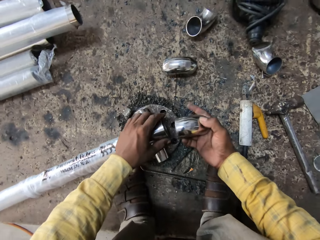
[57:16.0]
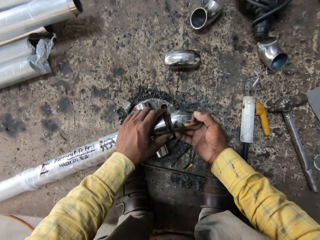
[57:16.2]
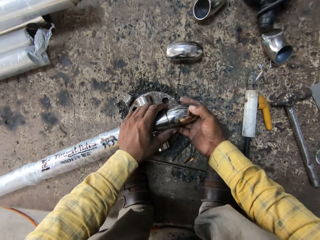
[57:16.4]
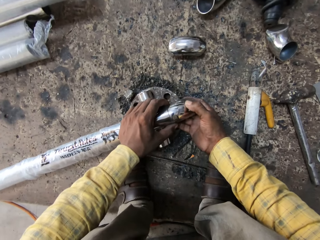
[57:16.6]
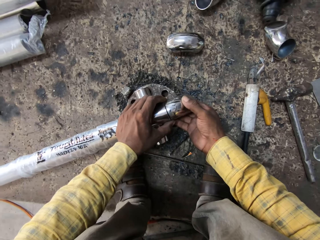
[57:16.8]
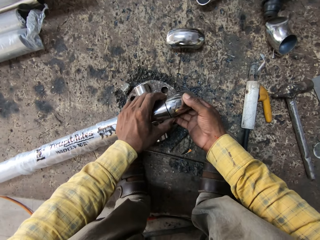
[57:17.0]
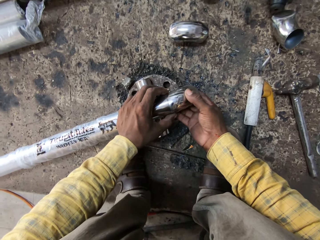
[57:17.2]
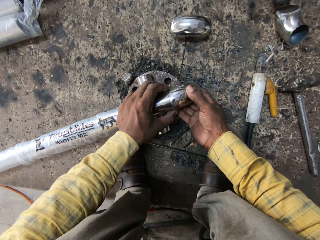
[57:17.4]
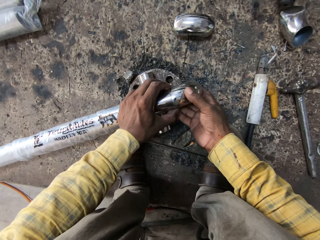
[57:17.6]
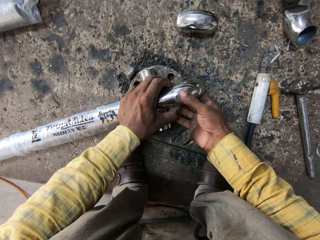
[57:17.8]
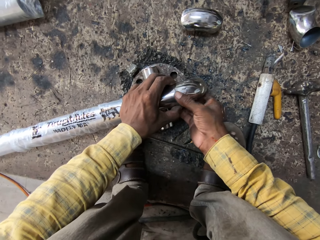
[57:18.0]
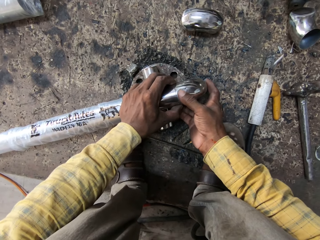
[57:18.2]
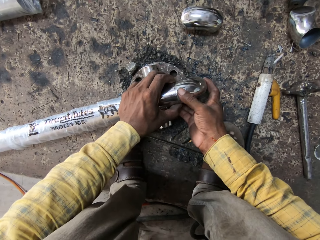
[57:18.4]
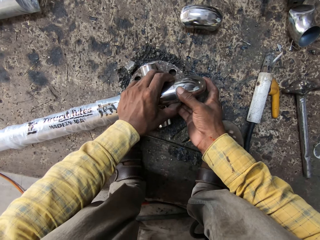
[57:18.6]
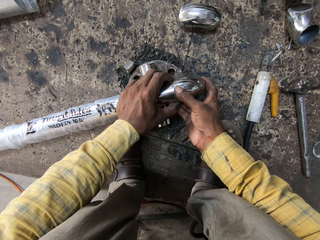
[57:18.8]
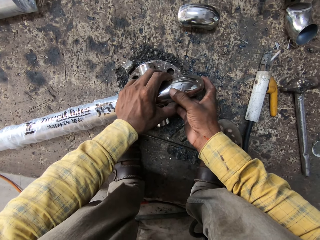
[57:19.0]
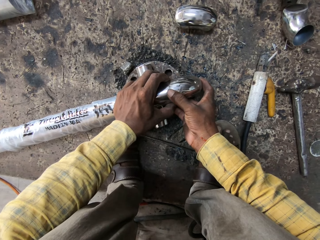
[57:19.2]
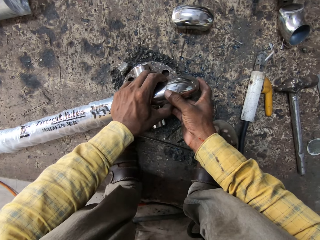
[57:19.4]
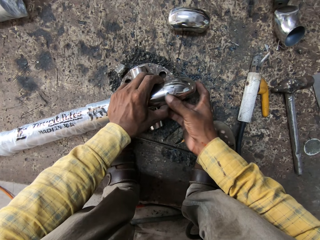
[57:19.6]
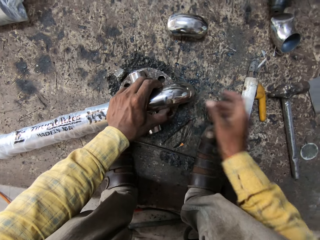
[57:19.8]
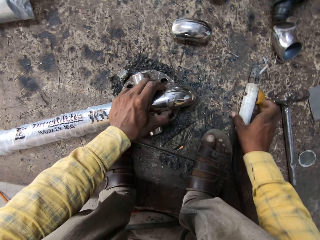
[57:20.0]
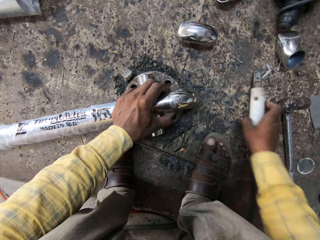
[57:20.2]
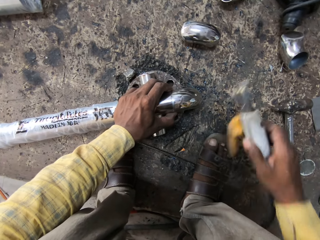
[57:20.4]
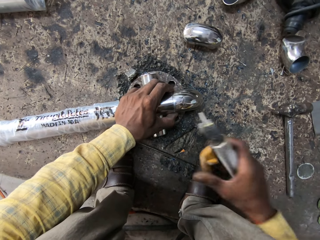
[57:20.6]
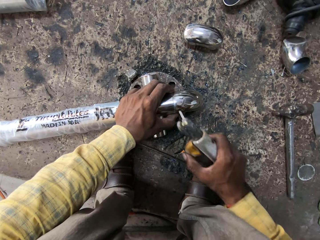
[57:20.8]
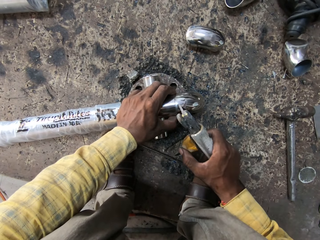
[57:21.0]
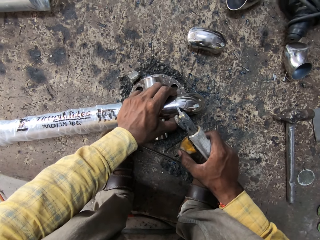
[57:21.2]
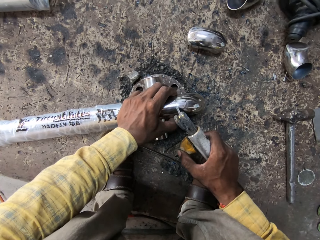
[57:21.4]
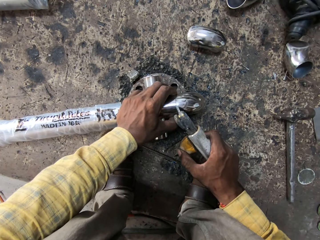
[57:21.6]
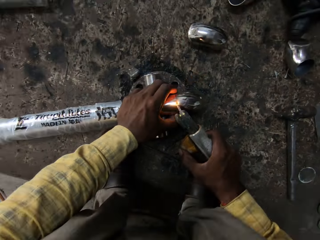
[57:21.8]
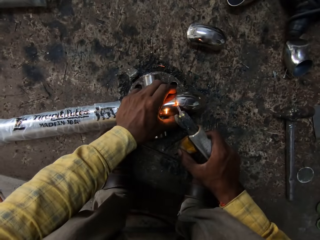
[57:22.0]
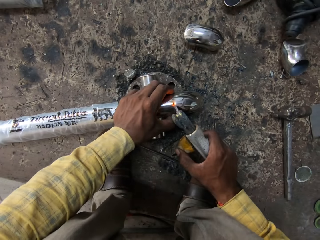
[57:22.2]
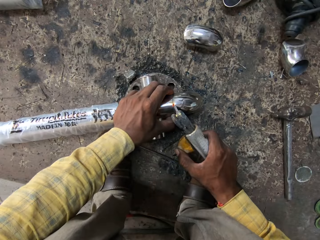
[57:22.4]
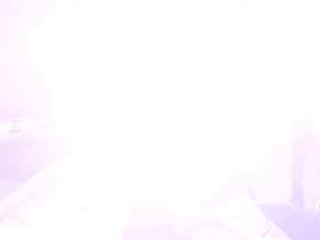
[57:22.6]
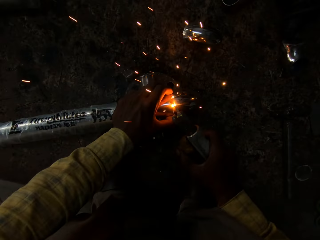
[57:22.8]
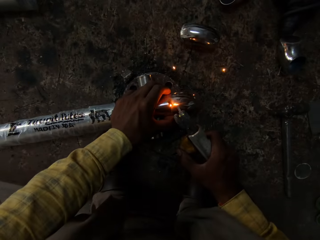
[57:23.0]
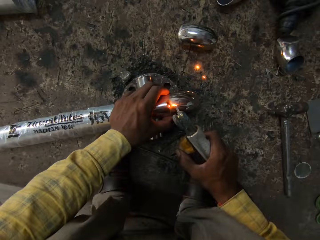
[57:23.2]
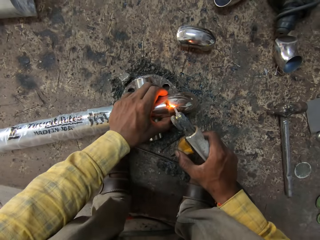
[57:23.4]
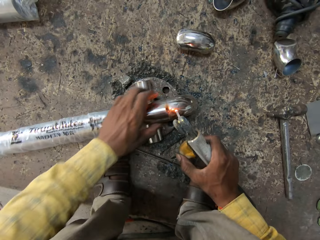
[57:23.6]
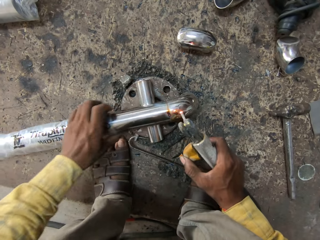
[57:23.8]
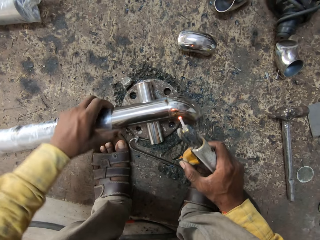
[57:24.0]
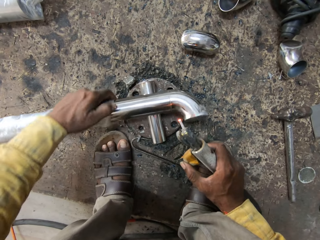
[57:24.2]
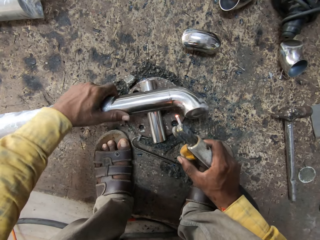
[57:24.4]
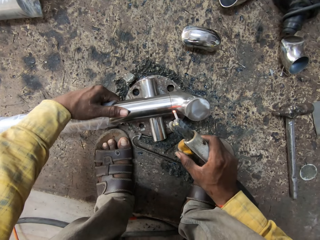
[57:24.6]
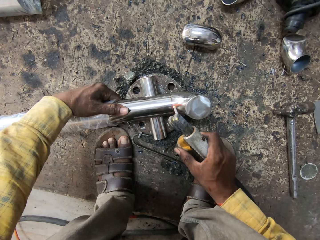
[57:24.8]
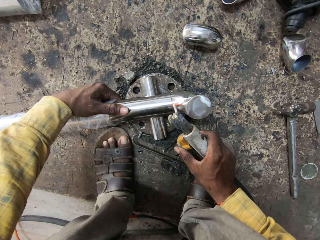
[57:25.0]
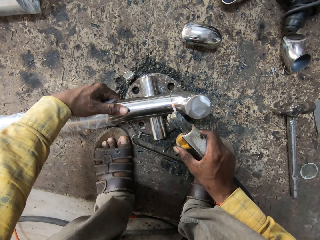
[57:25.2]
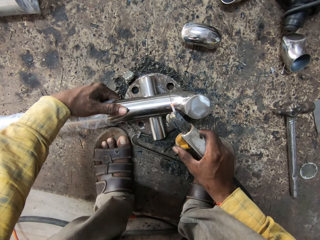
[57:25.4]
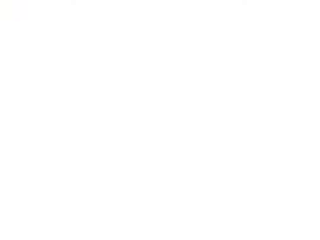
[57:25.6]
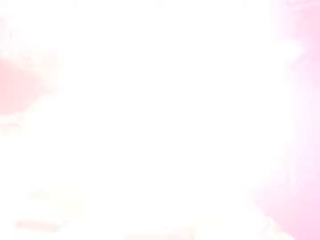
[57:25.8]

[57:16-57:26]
The camera wearer fixes the metal rod on the metal piece. They pick up a welding machine from the floor. They use a welding torch on the metal rod.

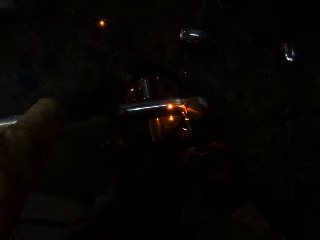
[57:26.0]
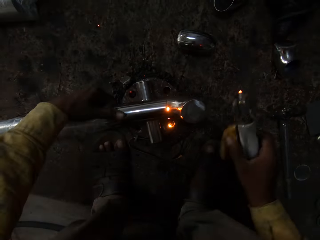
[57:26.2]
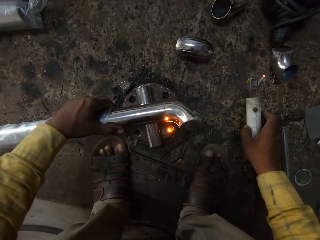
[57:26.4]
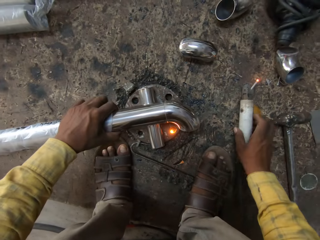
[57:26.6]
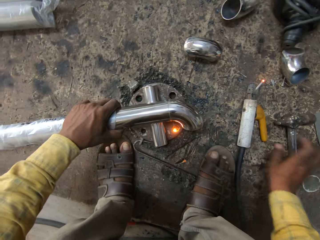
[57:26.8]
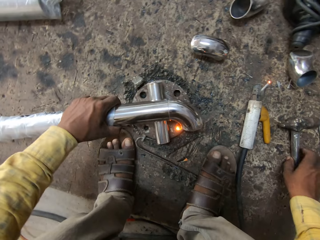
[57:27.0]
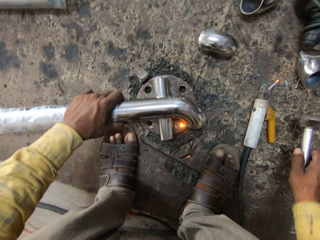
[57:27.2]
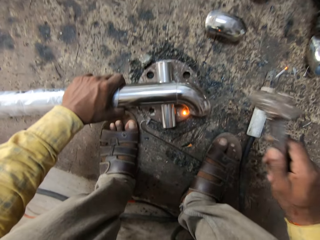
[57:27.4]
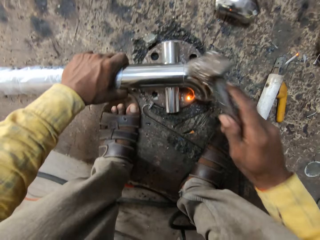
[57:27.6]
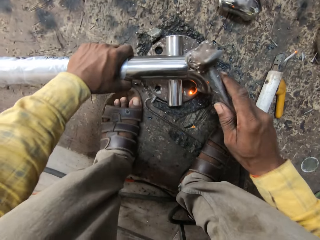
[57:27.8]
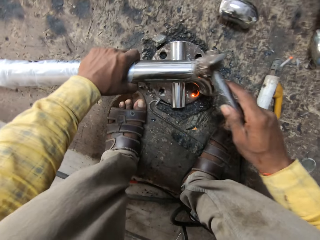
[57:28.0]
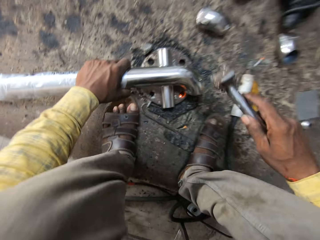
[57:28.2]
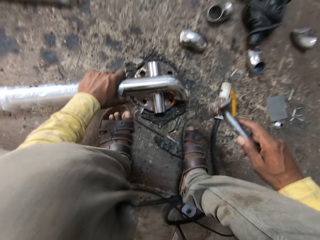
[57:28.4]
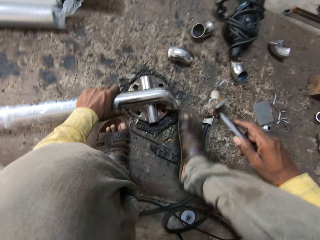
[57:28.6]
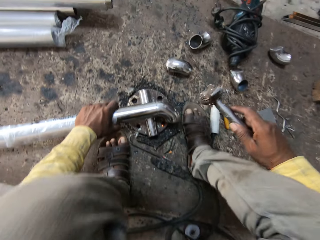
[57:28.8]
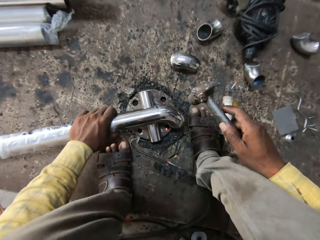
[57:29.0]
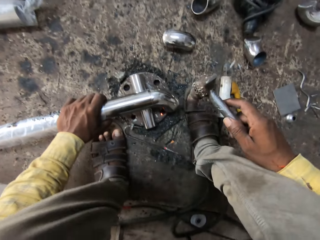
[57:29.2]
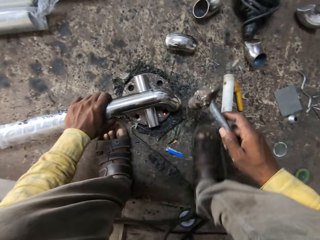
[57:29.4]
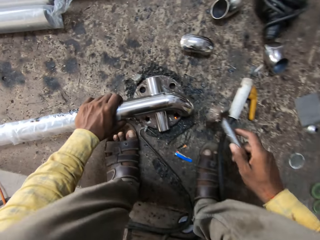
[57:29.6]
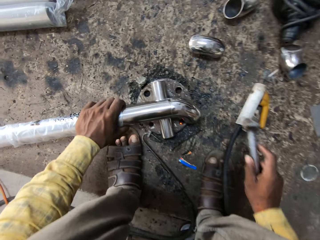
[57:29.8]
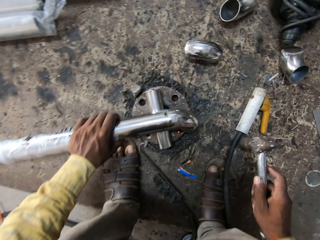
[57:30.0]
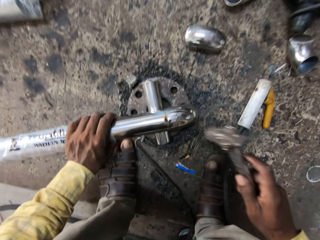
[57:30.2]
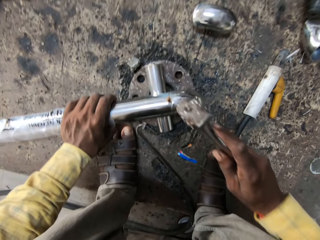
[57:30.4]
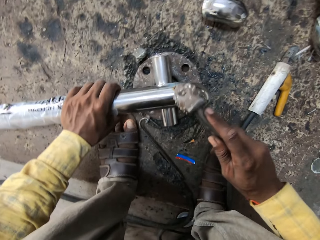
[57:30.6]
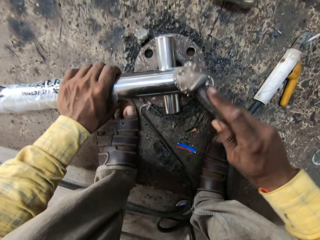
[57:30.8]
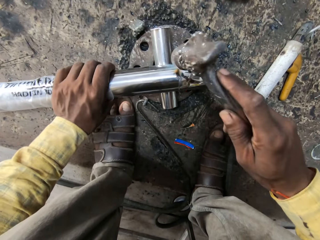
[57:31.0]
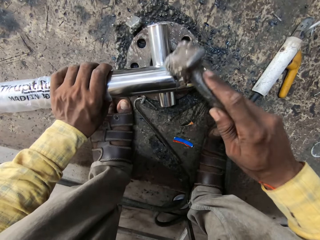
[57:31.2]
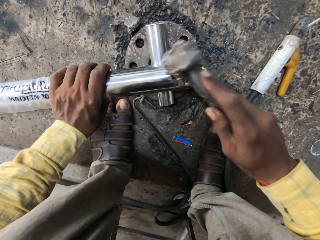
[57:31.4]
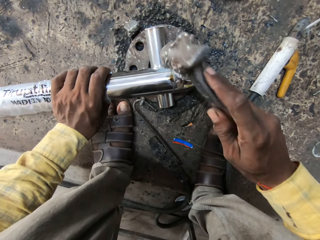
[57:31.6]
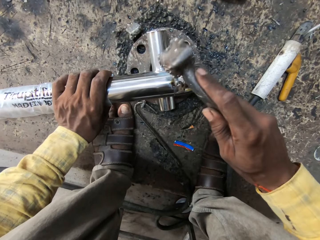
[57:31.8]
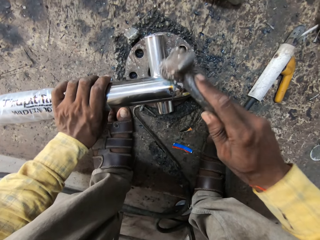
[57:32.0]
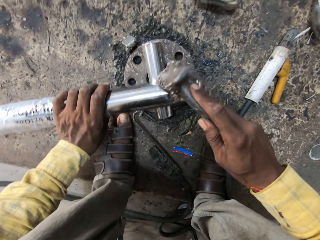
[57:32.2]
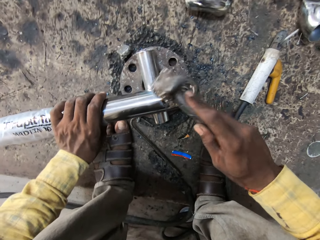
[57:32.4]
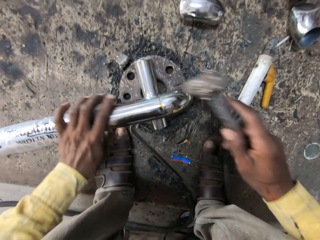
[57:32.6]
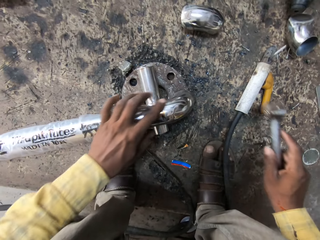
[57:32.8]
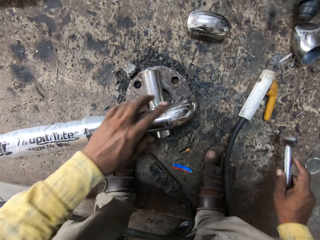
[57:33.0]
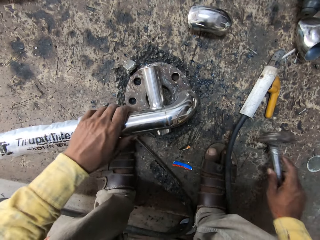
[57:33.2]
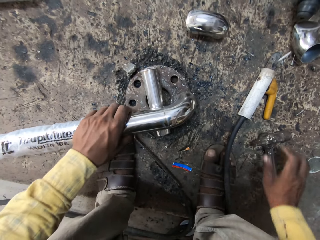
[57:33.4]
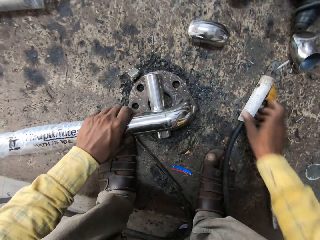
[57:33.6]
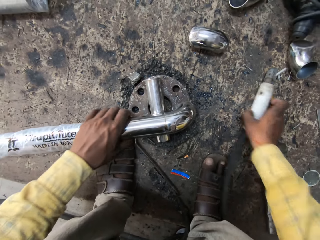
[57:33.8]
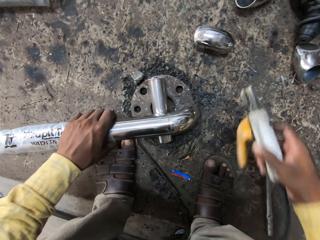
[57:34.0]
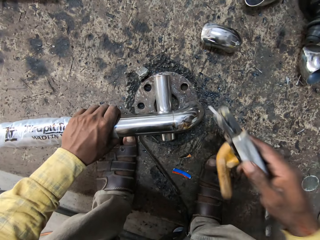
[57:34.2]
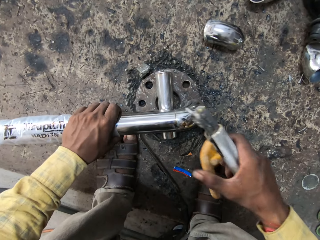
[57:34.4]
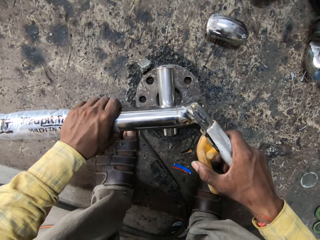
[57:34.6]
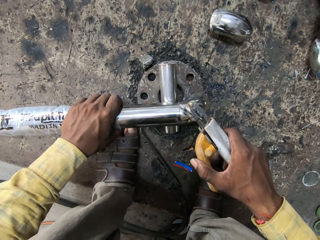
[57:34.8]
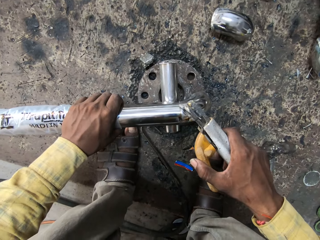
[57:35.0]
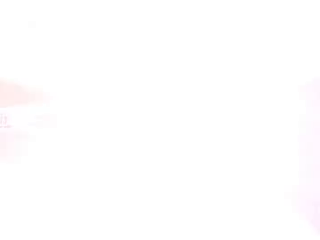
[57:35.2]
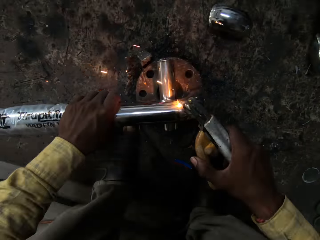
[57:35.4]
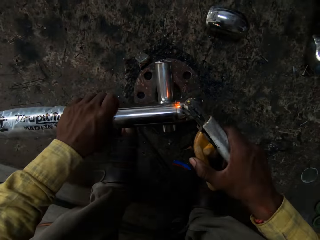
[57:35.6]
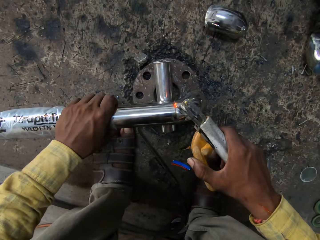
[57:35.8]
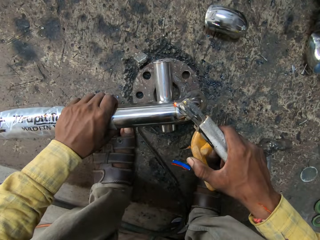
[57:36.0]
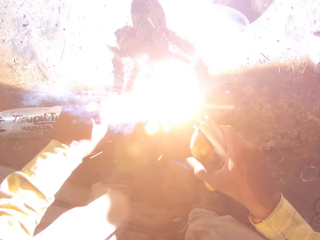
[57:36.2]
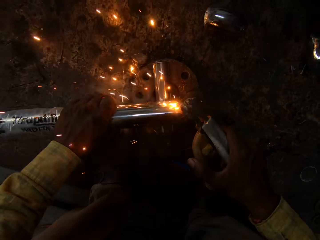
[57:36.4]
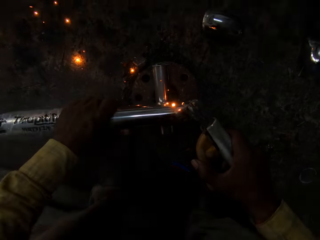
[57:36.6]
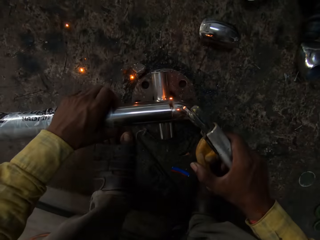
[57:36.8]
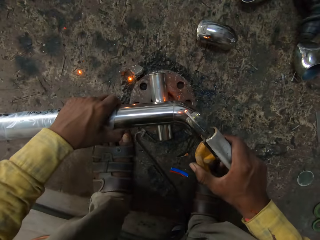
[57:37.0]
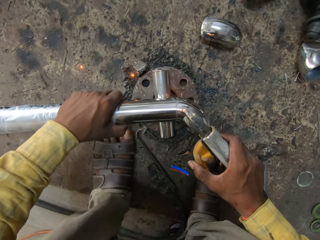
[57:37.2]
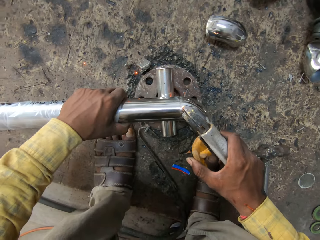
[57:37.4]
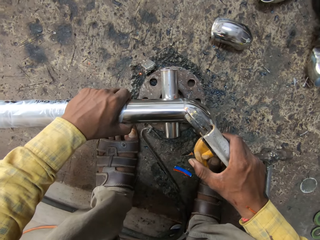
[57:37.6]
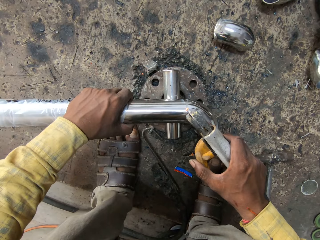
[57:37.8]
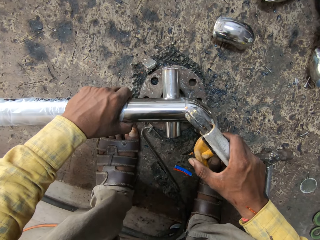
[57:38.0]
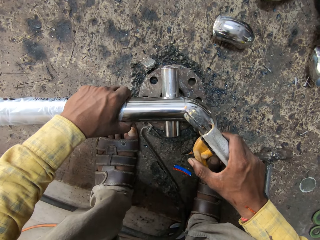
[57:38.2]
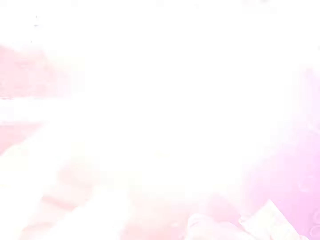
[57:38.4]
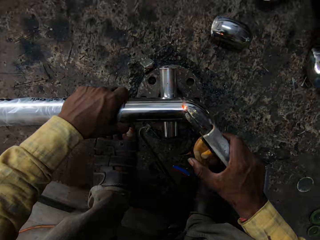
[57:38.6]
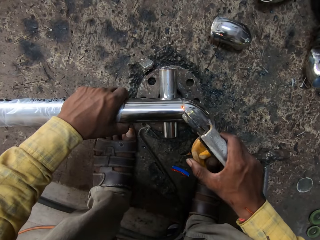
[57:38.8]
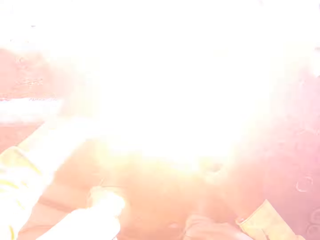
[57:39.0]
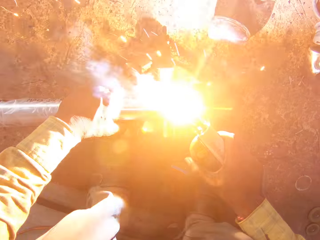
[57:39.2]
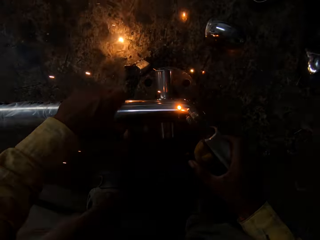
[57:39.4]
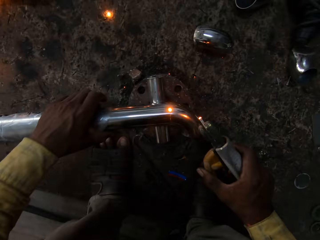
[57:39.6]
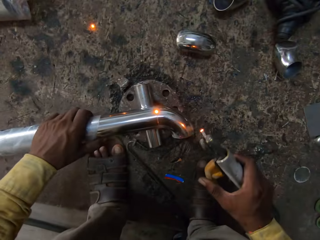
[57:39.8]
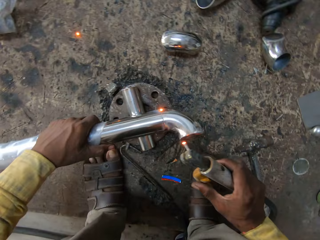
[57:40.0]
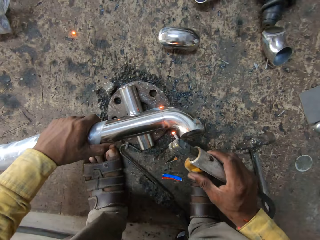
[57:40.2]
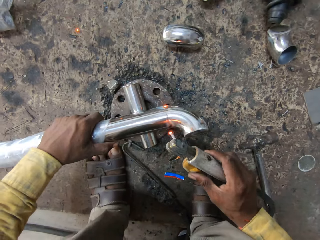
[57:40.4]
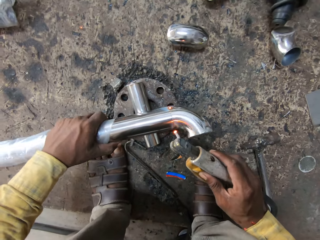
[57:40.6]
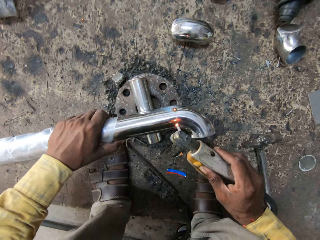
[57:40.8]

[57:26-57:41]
The camera wearer places the welding machine on the floor. They pick a hammer from the floor. They hammer the metal rod. They place the hammer on the ground. They pick the welding machine from the floor. They weld on the metal rod.
